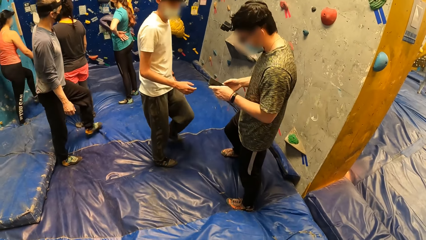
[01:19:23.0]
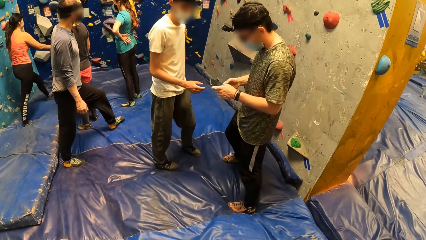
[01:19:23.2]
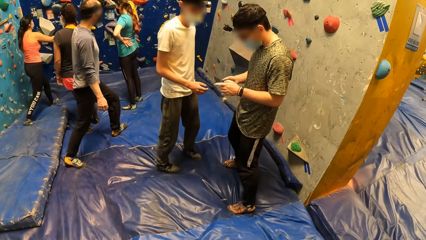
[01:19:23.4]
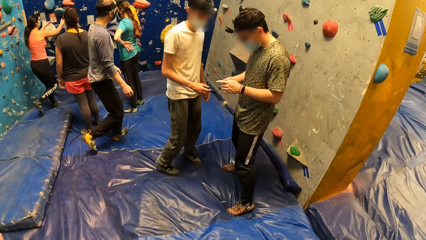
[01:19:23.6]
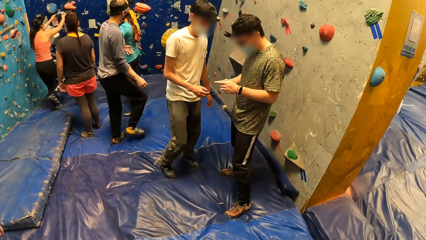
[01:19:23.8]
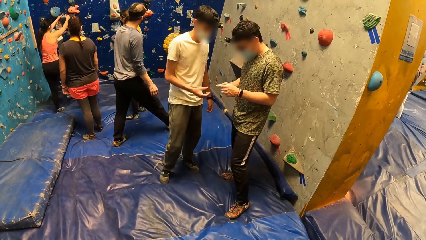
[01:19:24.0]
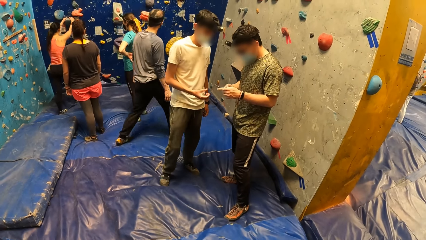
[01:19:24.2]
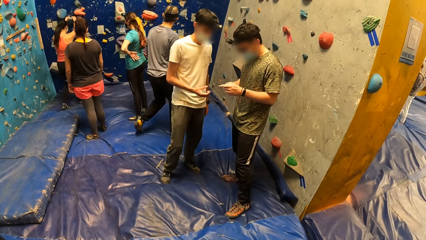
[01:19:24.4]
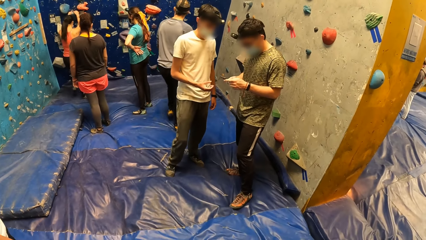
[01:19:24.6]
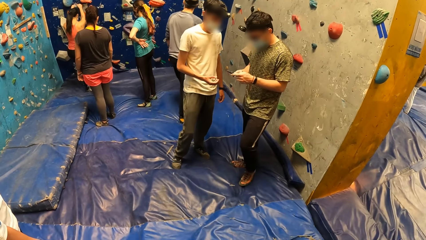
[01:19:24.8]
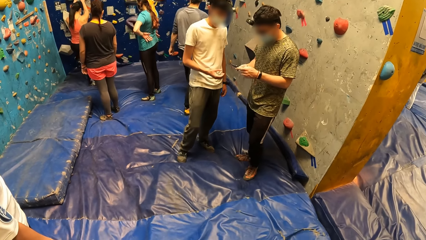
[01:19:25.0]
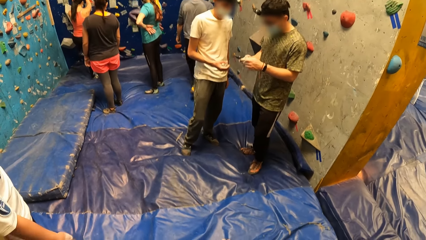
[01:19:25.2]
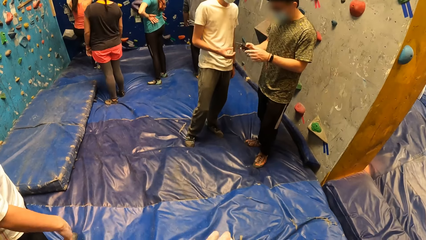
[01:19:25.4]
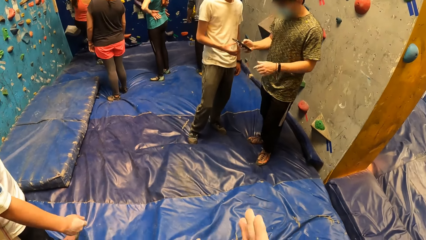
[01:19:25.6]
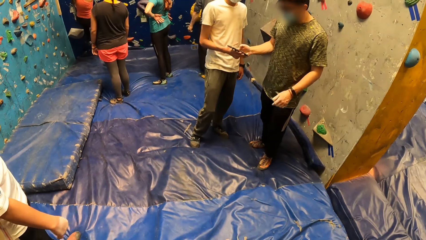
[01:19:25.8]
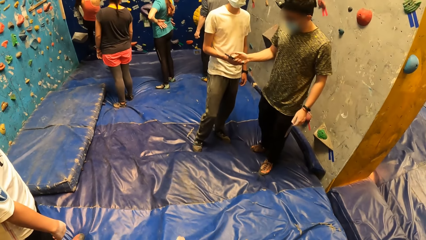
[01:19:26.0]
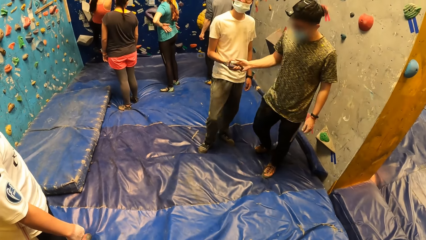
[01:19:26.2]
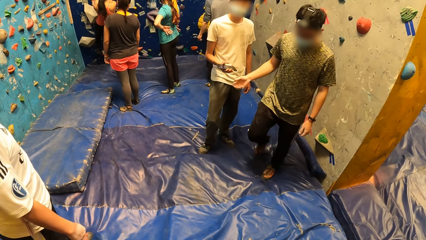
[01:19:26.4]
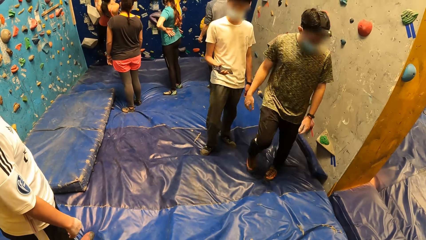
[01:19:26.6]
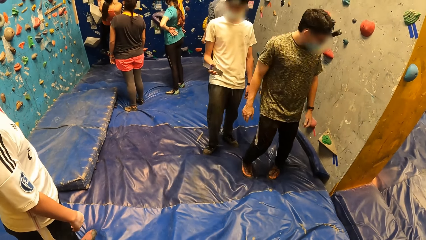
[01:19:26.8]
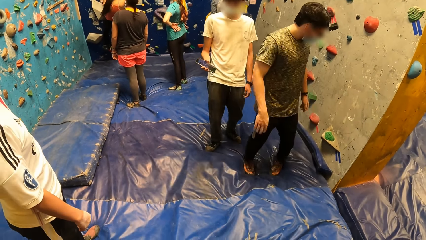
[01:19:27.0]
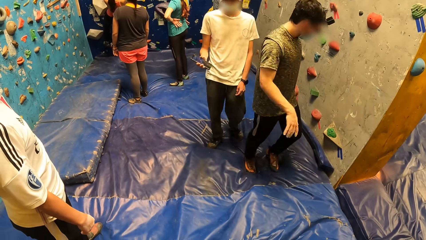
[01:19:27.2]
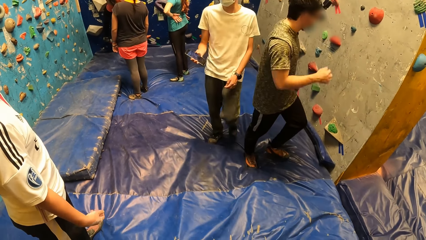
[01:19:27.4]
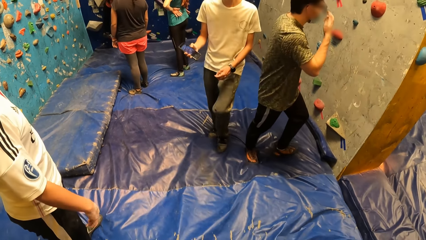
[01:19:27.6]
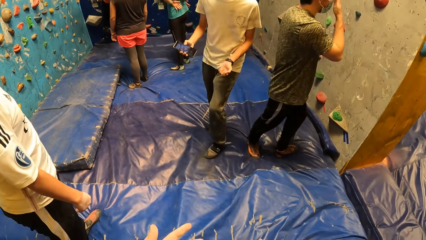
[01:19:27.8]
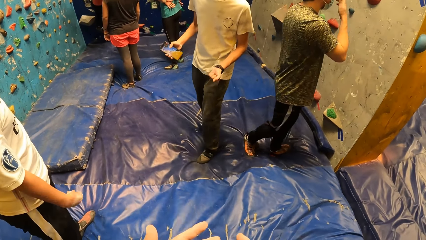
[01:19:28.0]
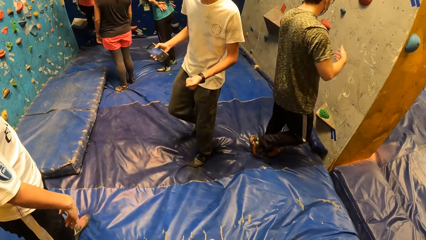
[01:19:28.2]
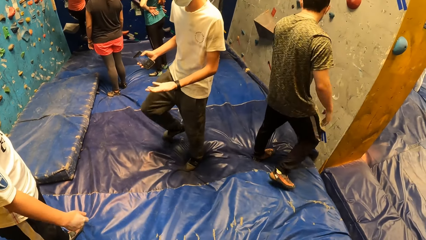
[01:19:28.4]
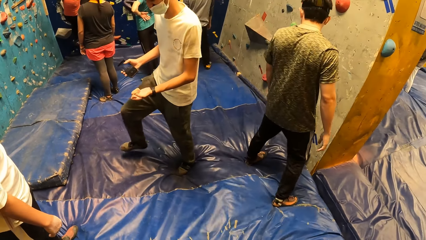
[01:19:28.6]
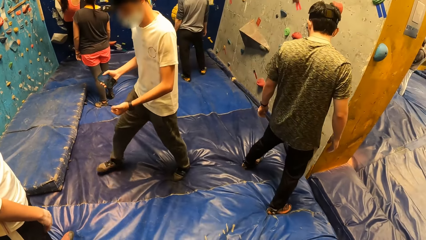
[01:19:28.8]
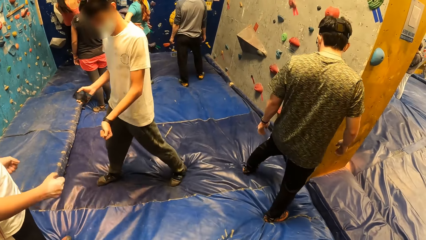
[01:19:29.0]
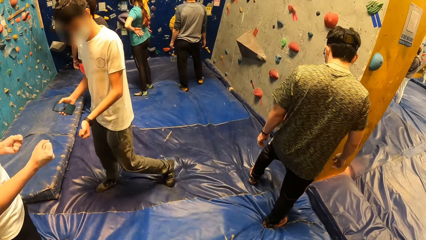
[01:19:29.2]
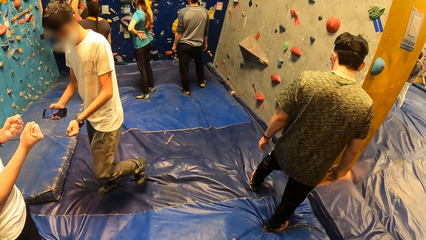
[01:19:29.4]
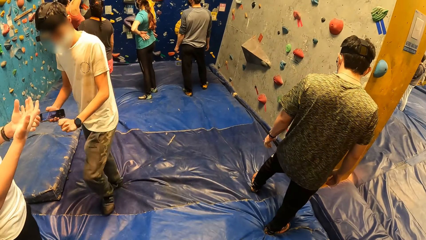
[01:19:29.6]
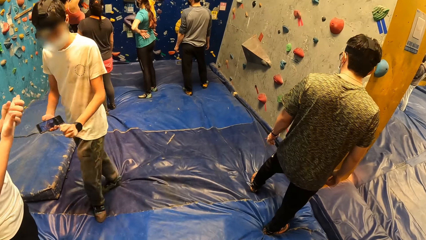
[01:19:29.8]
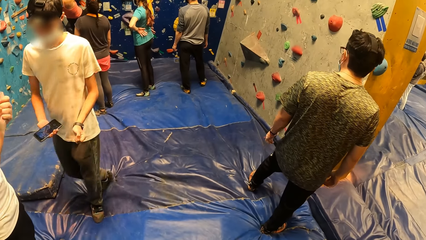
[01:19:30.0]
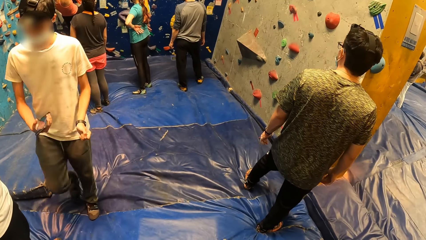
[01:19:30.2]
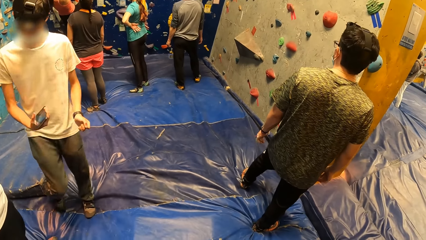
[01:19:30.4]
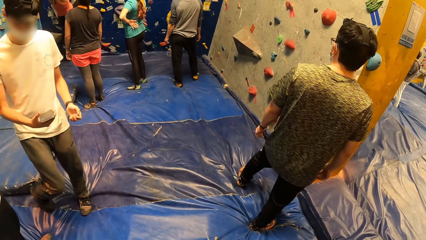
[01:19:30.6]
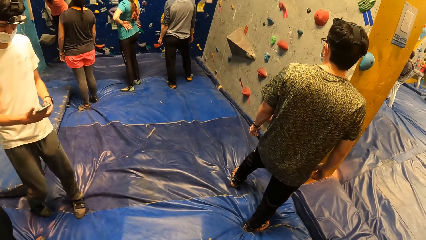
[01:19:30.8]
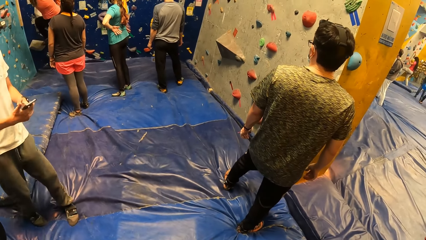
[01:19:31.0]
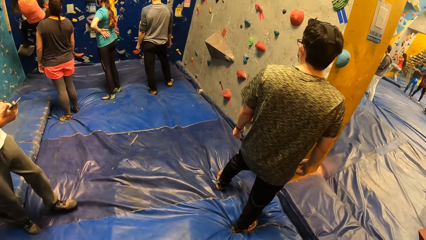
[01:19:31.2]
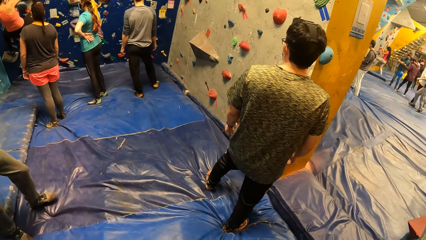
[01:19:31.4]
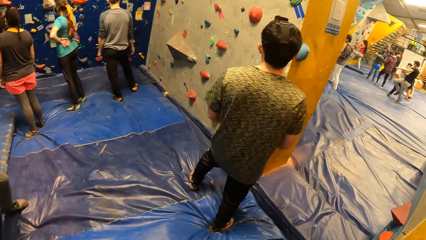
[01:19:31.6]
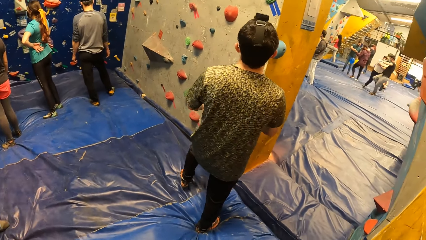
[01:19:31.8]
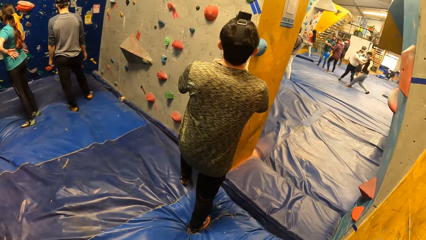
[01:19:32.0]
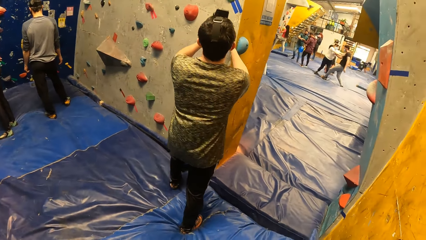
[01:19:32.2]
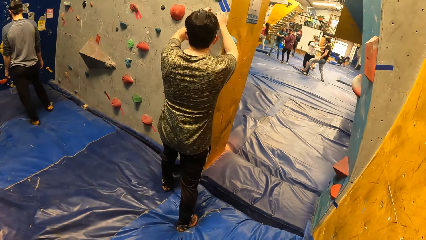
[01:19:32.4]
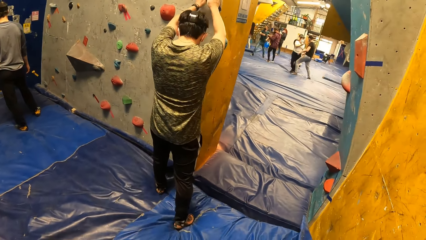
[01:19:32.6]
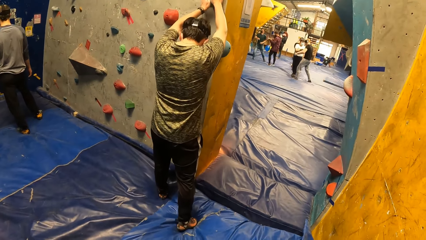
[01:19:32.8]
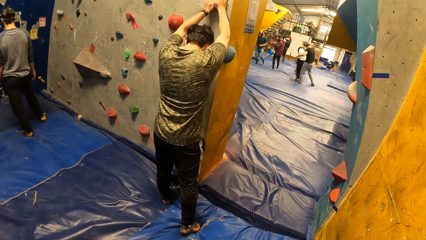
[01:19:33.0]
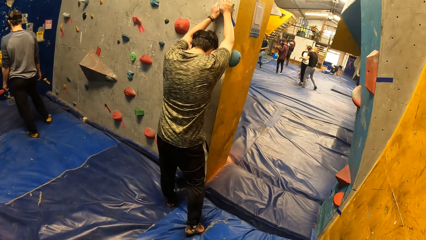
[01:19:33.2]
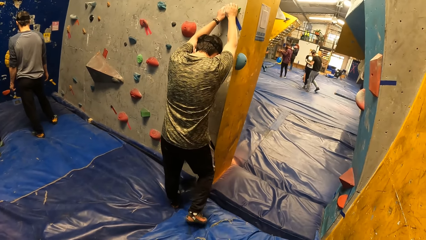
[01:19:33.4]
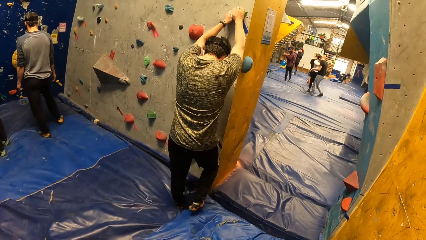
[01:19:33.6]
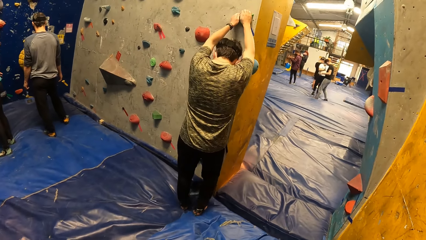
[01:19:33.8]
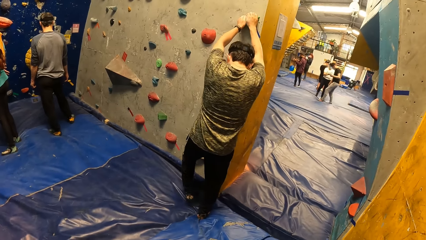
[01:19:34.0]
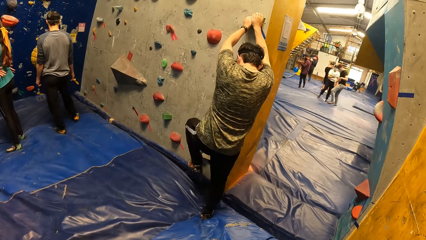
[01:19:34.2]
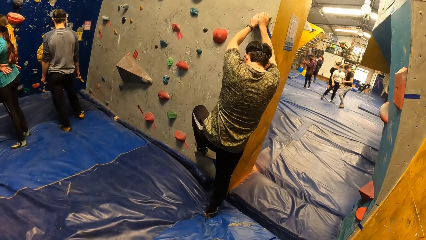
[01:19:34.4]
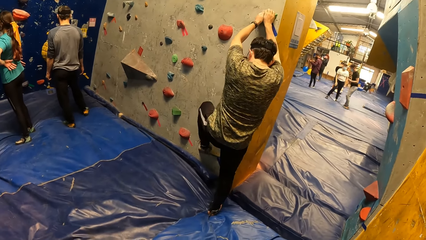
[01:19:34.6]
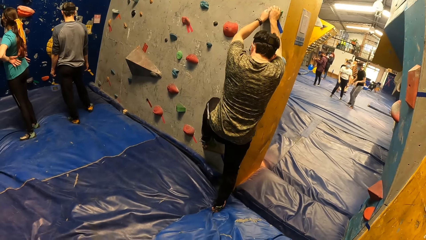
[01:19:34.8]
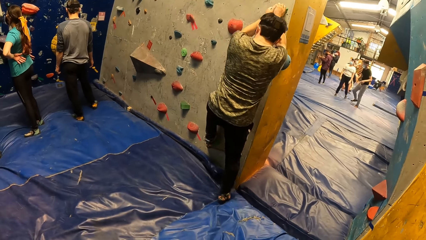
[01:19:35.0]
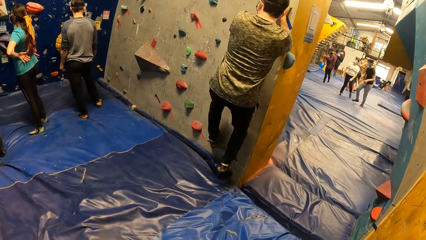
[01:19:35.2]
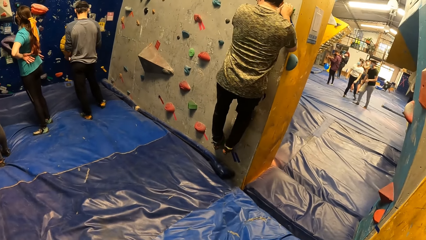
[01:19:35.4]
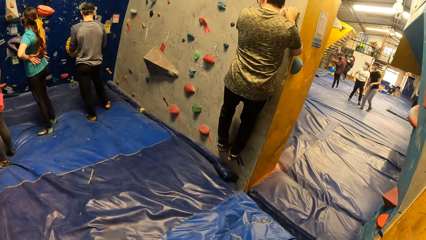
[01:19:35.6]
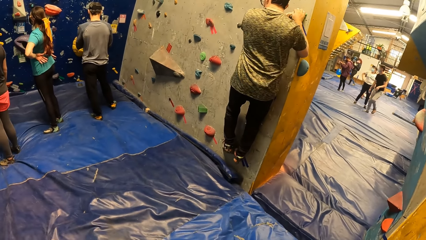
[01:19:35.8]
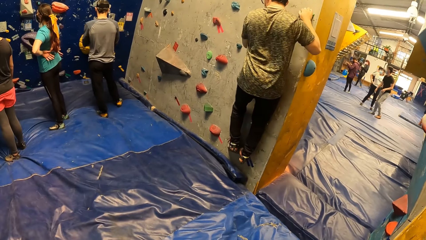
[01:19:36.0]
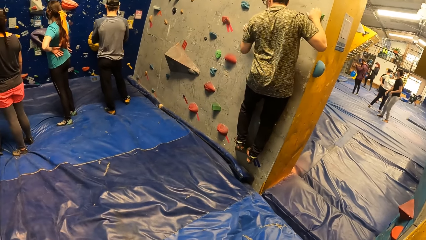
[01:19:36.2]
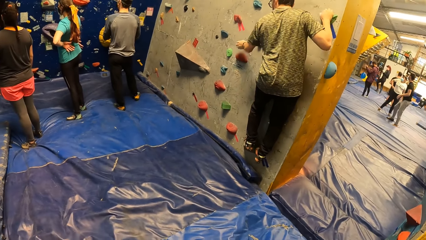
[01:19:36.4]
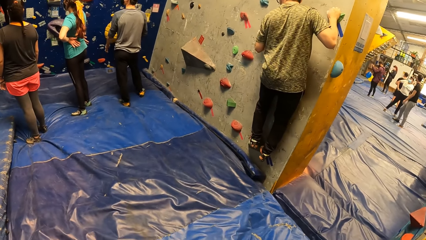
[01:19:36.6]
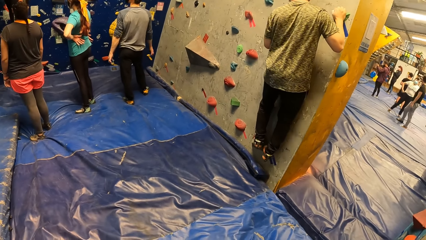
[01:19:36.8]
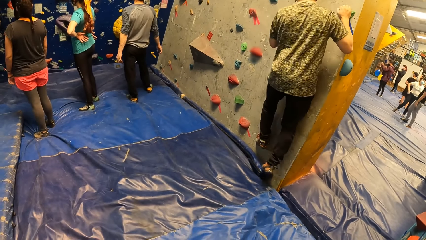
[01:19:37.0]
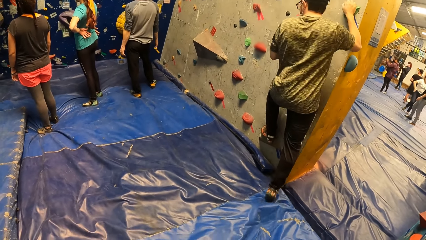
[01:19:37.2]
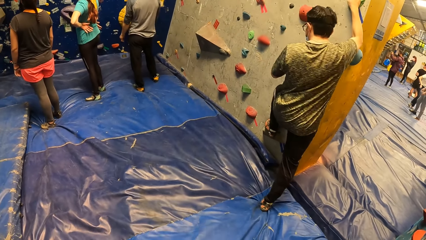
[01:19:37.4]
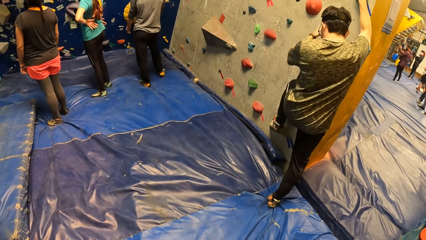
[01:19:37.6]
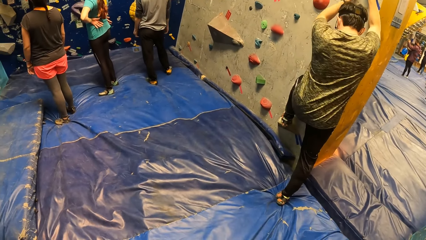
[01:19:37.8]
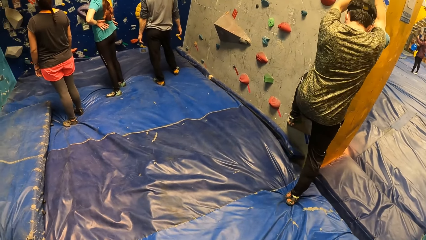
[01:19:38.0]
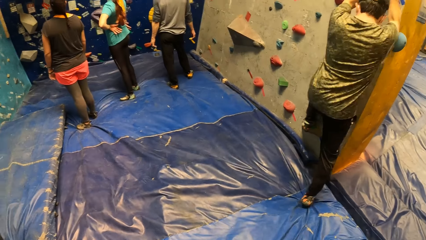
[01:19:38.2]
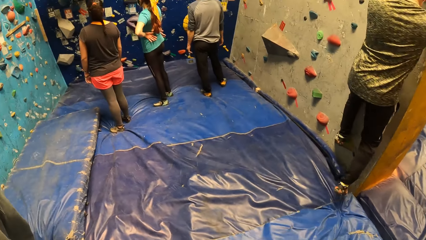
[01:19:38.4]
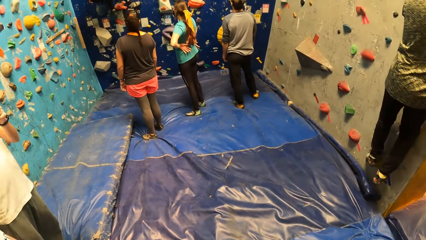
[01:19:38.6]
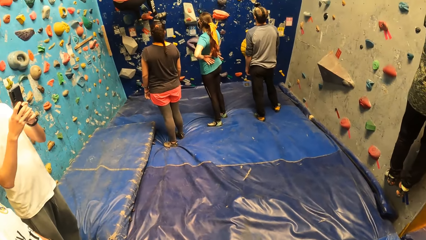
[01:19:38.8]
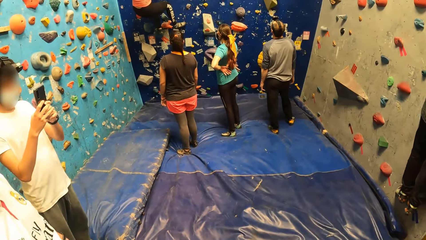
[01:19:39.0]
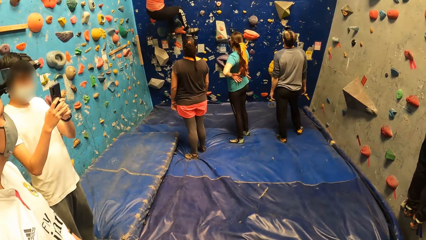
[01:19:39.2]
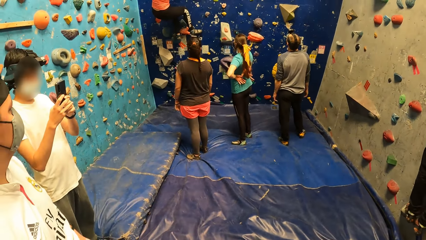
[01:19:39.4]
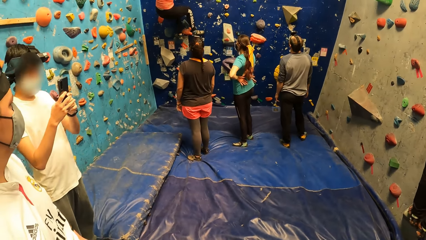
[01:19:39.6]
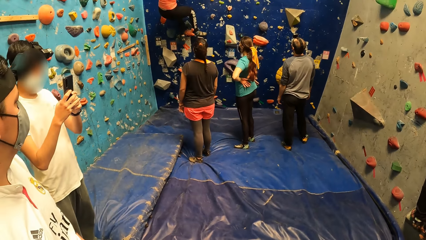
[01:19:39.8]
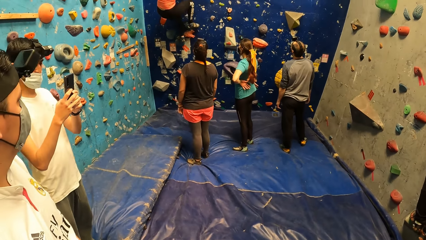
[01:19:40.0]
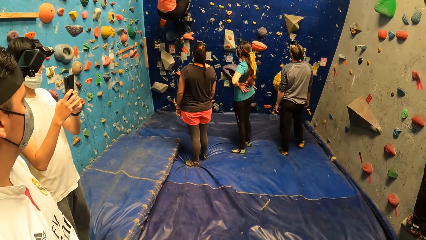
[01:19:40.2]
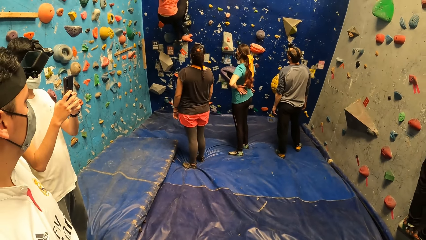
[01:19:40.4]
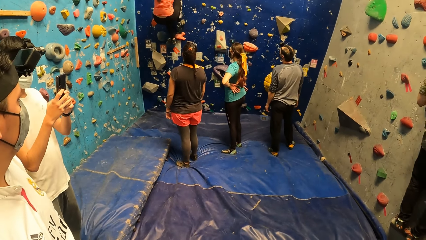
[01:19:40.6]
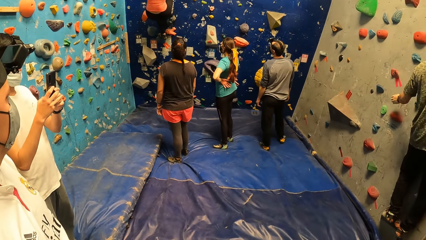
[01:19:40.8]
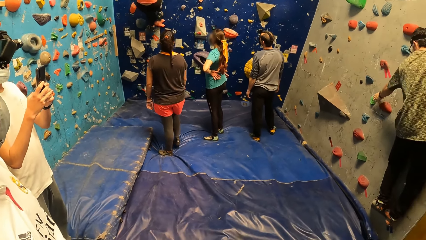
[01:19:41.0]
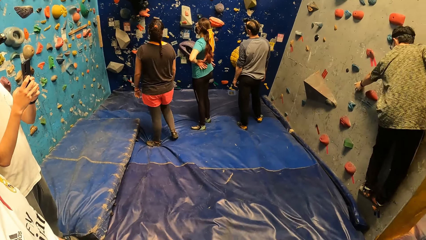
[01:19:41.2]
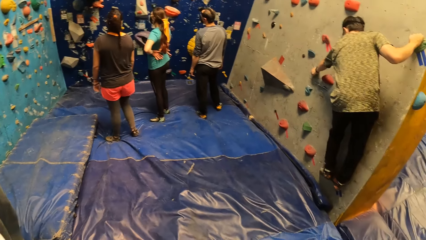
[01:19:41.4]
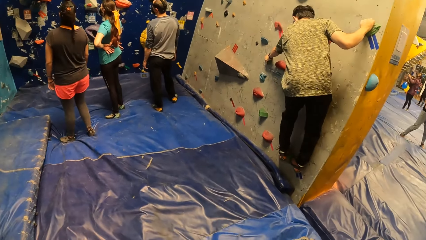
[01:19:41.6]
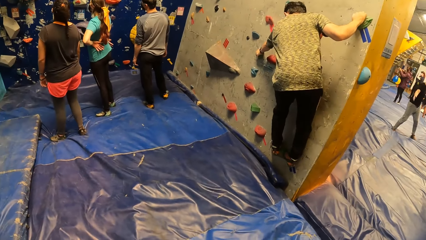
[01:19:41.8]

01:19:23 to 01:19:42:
A woman climbs the climbing wall. A man hands the mobile phone to another man with his right hand. The other man collects the mobile phone from the right hand with his right hand. A third man holds his right palm with his left hand. The second man climbs the climbing wall. The third man operates the mobile phone with both hands.
